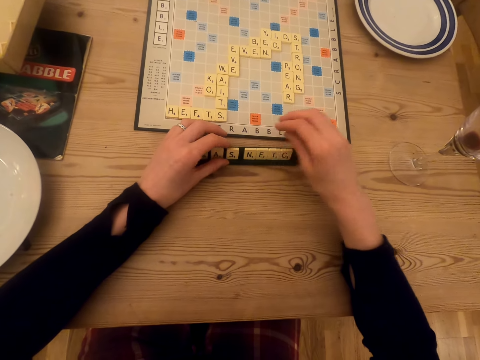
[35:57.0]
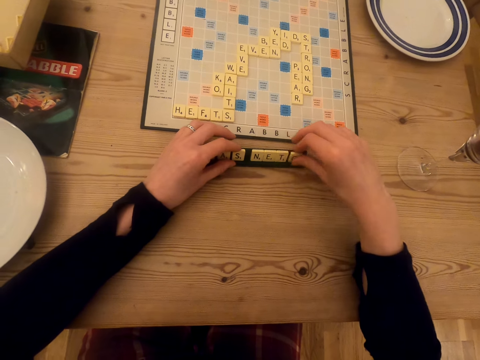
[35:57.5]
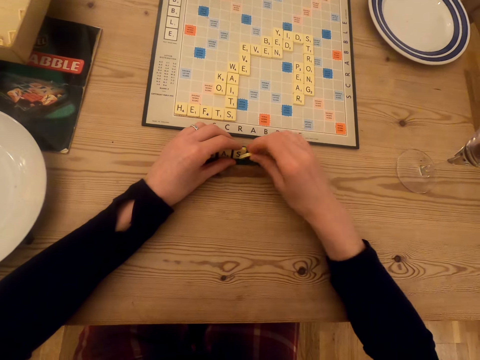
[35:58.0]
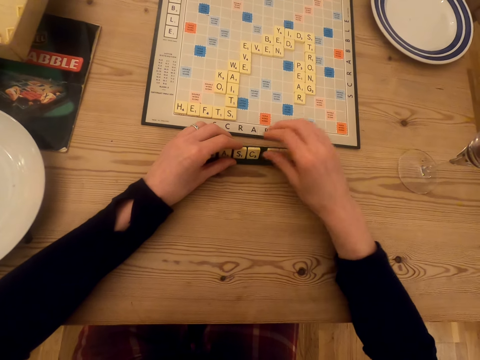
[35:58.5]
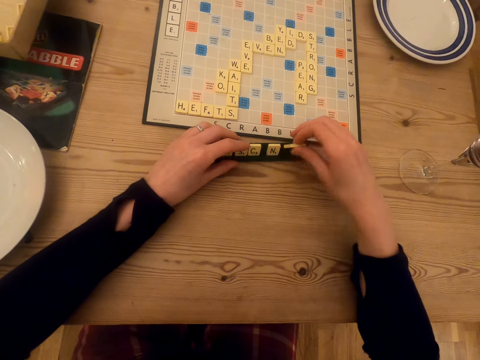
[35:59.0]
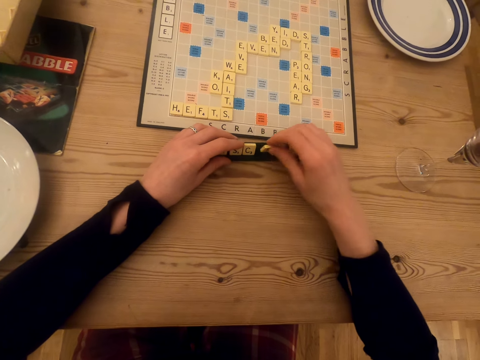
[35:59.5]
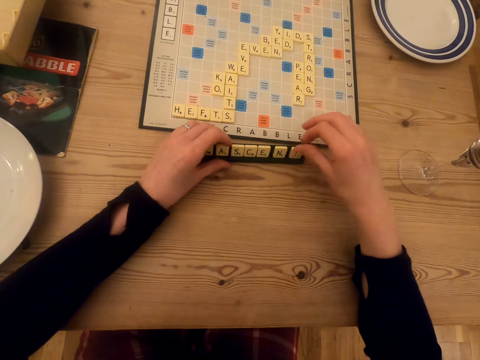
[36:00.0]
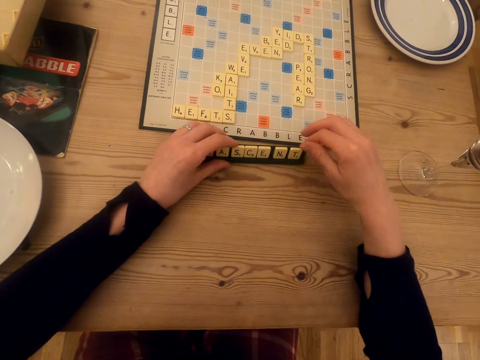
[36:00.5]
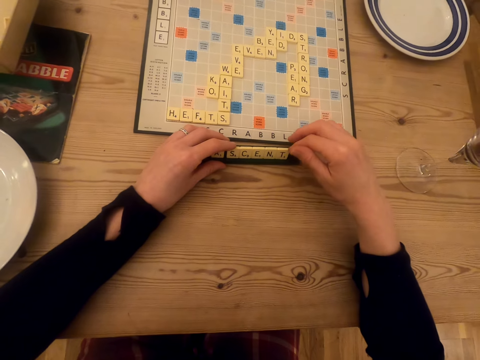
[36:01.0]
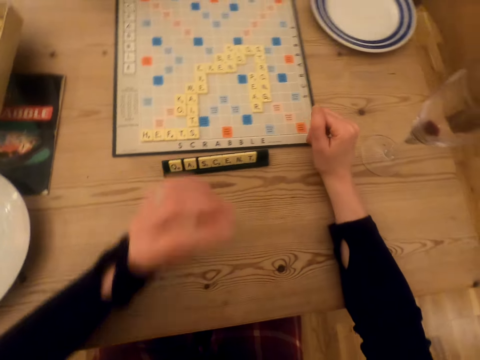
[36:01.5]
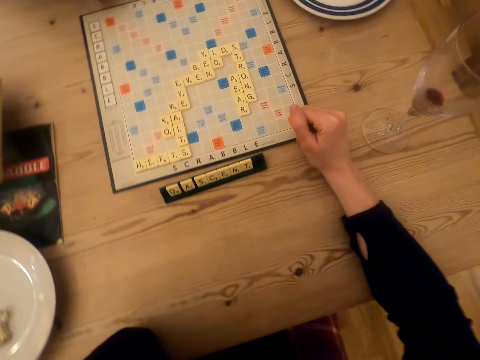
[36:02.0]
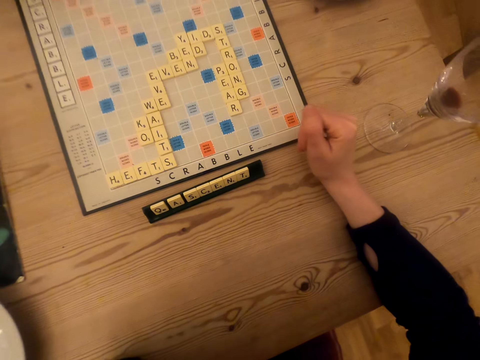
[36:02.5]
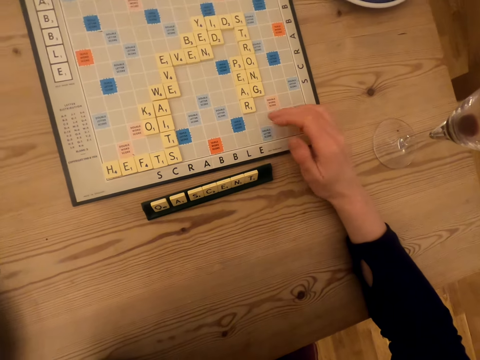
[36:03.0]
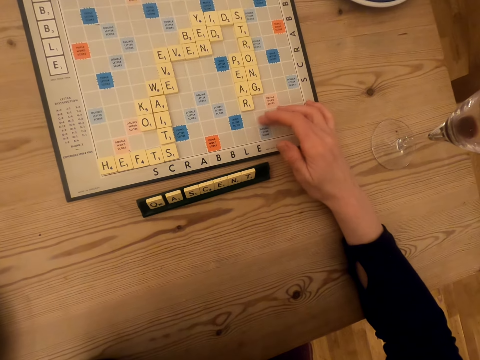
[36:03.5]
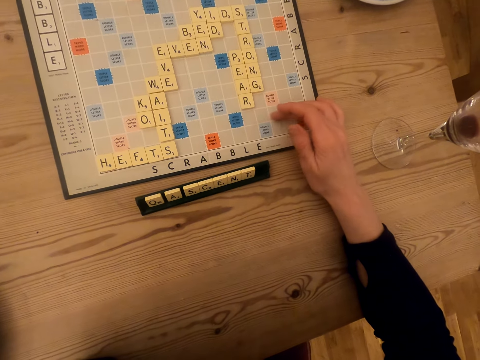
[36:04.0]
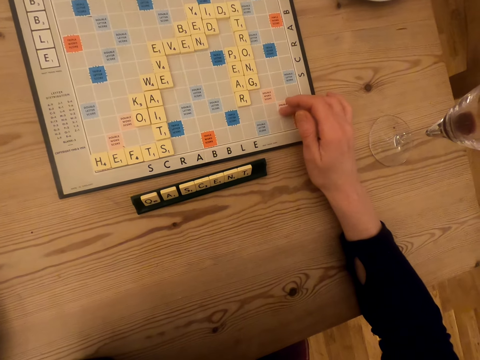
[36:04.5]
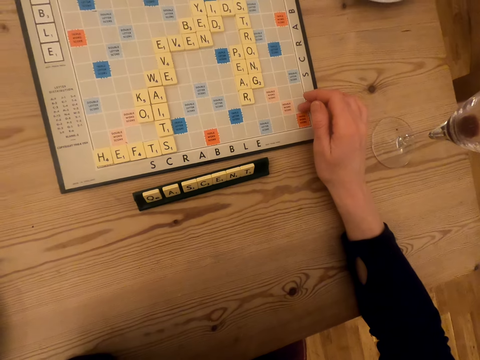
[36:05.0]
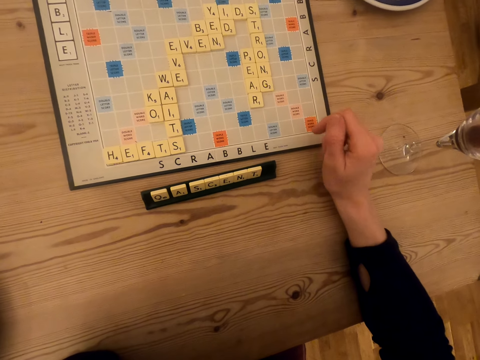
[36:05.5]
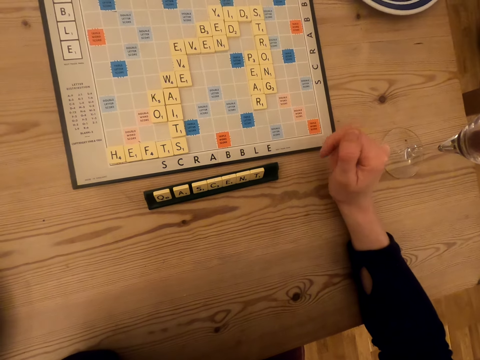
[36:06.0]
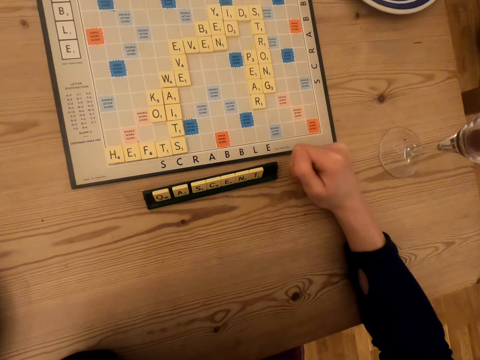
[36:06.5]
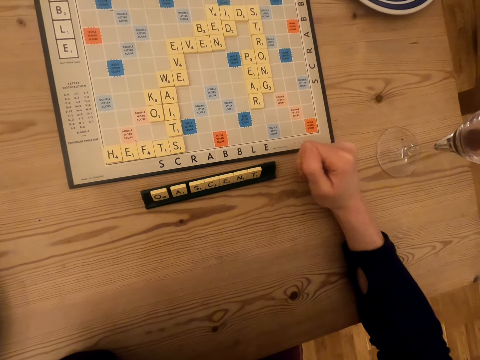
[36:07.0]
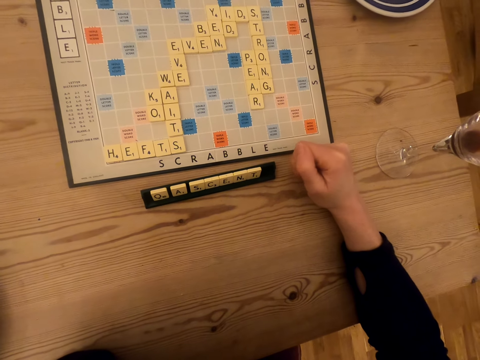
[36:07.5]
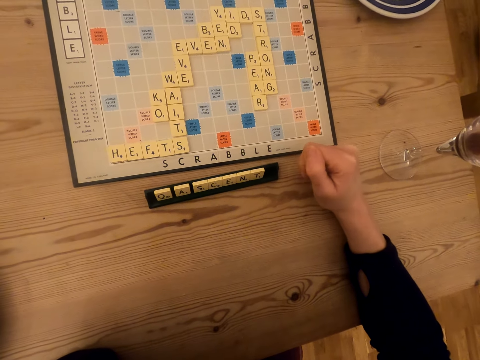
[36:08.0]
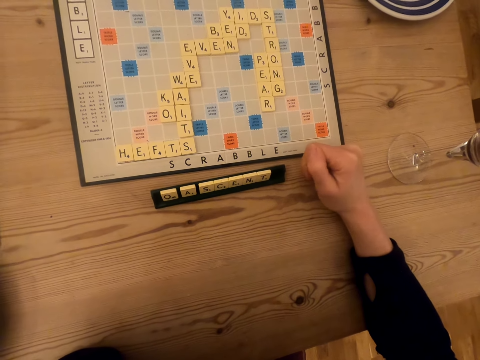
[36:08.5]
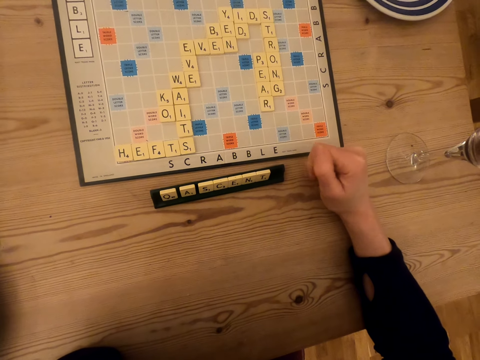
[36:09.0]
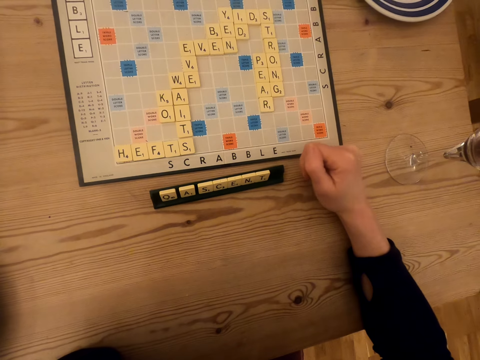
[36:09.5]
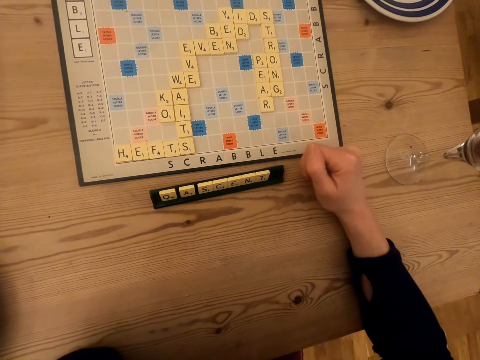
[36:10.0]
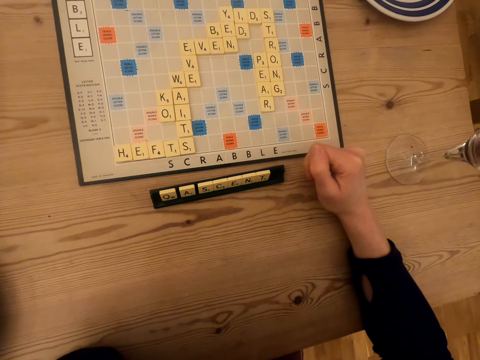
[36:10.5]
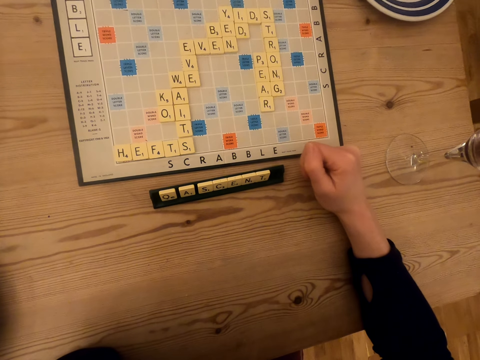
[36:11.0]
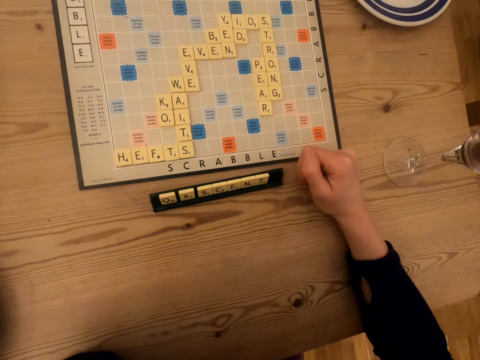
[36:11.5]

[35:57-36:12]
The camera wearer places the tile on the chalkboard tile place card holders. They play the scrabble game. They pick up the tile on the chalkboard tile place card holders. They place the tile on the chalkboard tile place card holders. They pick up the tile on the chalkboard tile place card holders. They place the tile on the chalkboard tile place card holders. They look at the scrabble board. They touch the scrabble board. They look at the scrabble board. They knock the table with a hand.

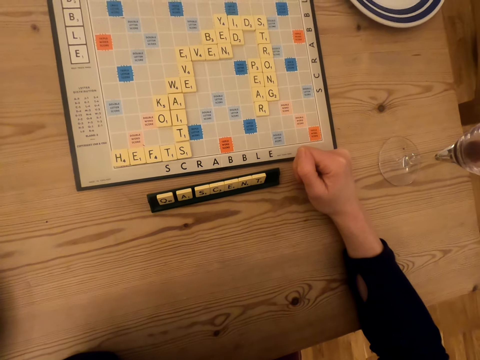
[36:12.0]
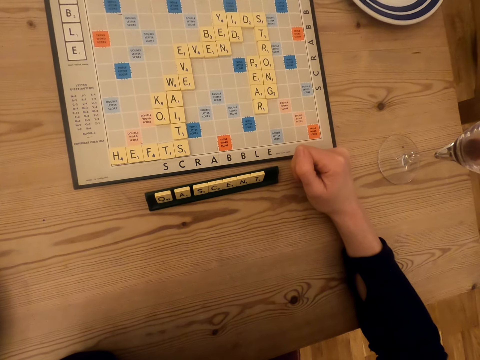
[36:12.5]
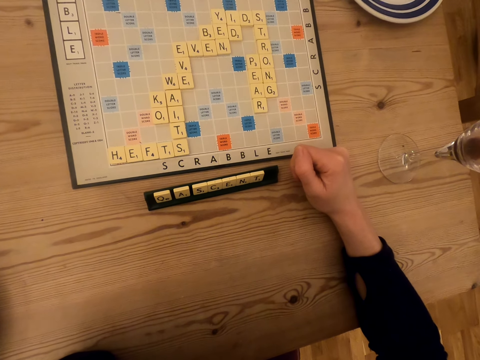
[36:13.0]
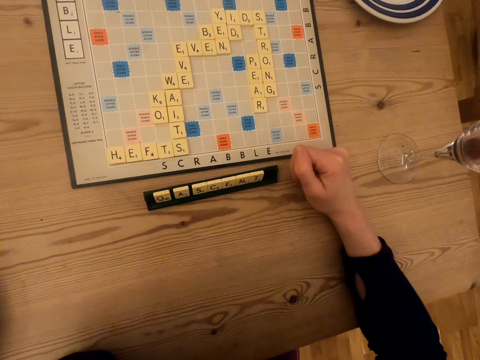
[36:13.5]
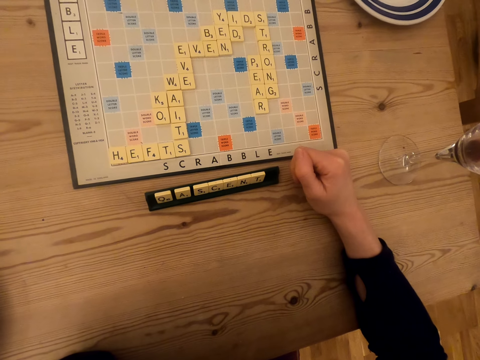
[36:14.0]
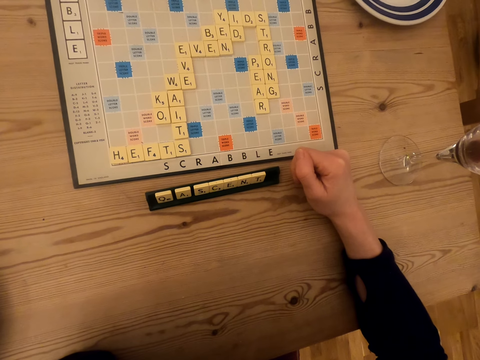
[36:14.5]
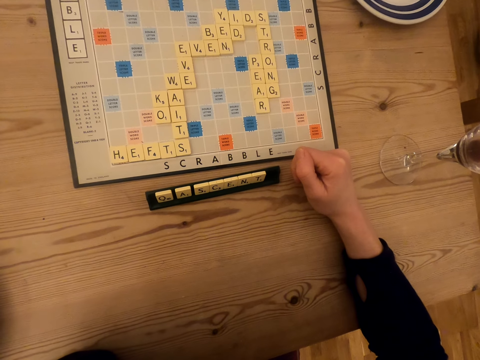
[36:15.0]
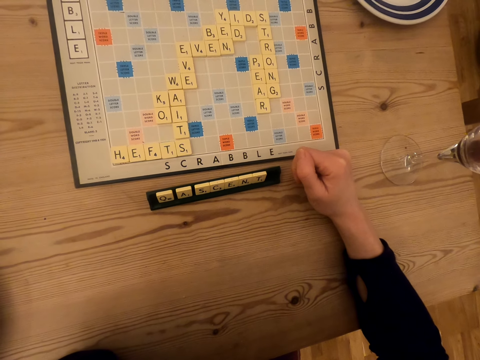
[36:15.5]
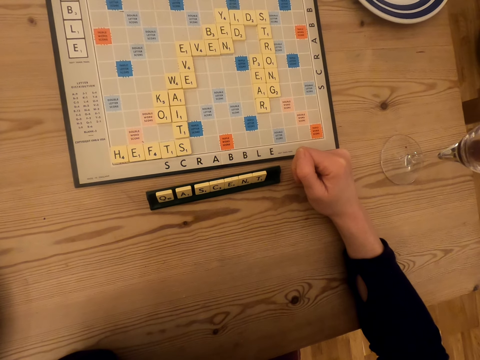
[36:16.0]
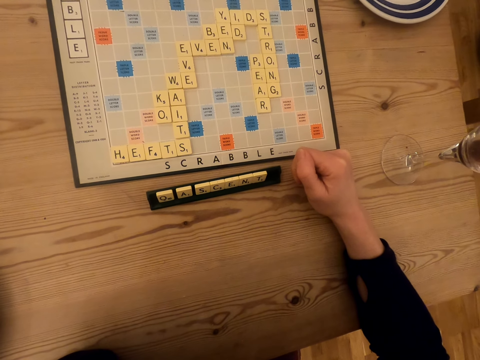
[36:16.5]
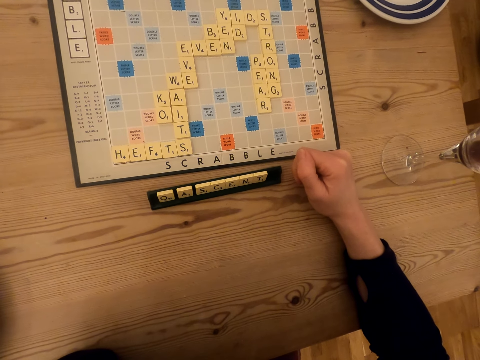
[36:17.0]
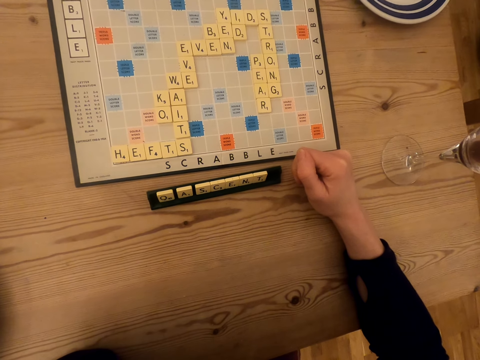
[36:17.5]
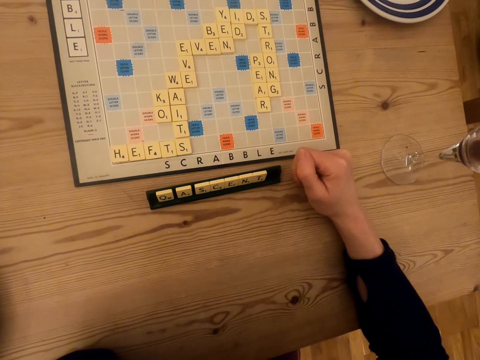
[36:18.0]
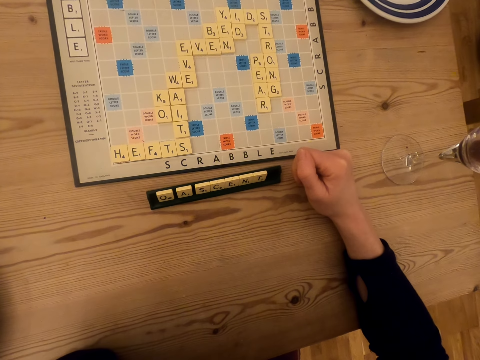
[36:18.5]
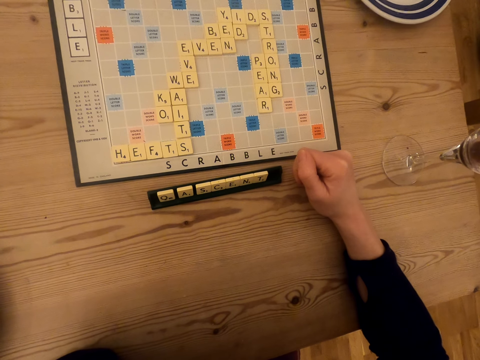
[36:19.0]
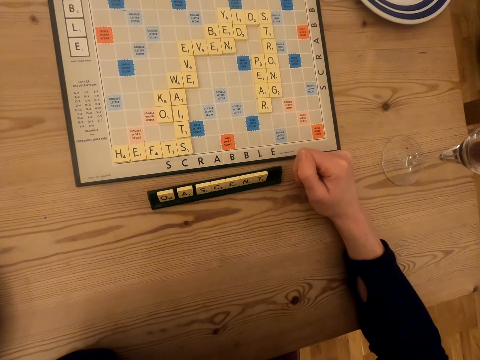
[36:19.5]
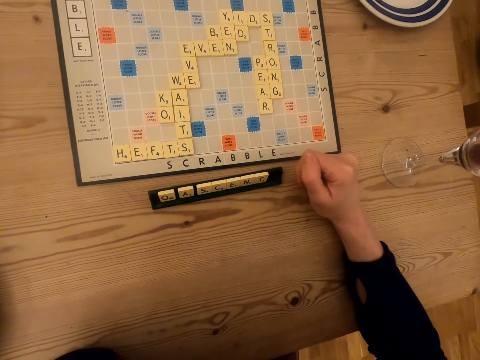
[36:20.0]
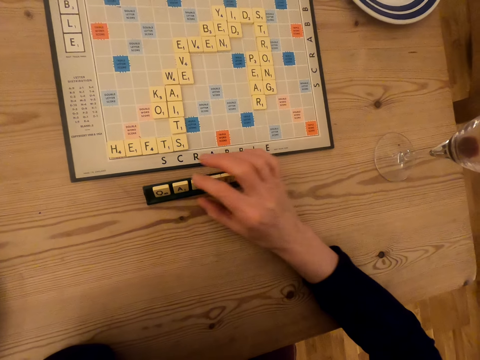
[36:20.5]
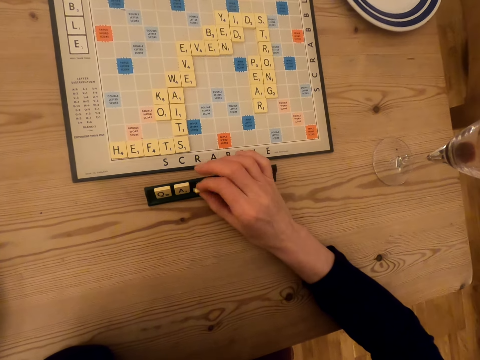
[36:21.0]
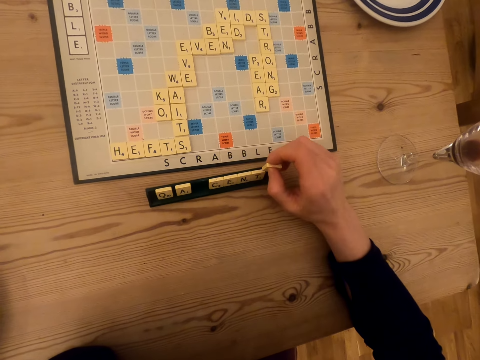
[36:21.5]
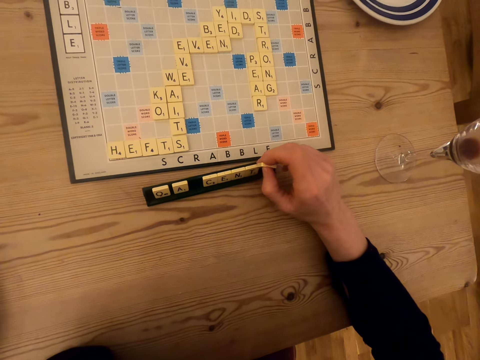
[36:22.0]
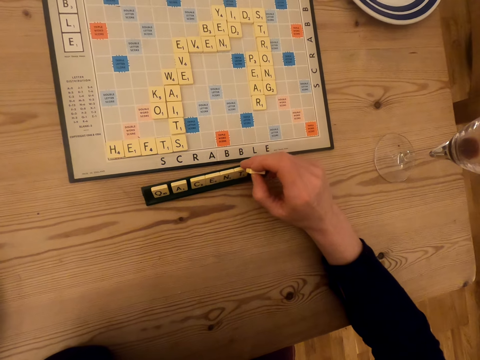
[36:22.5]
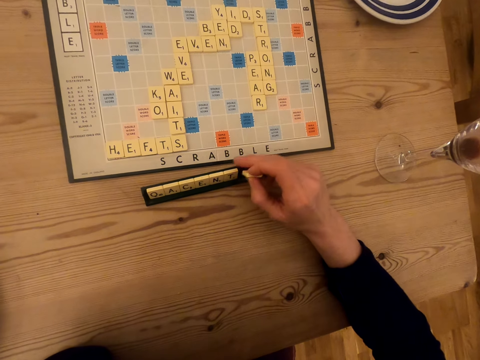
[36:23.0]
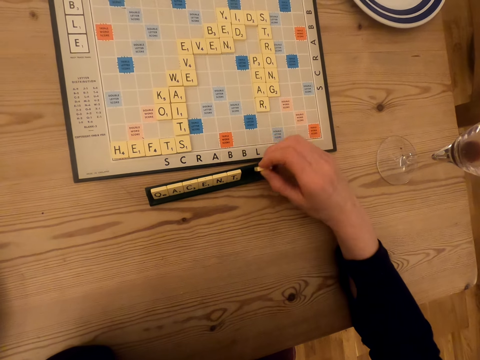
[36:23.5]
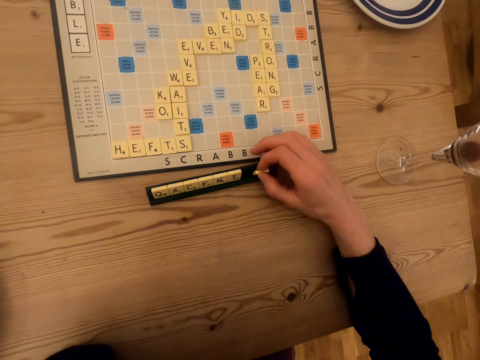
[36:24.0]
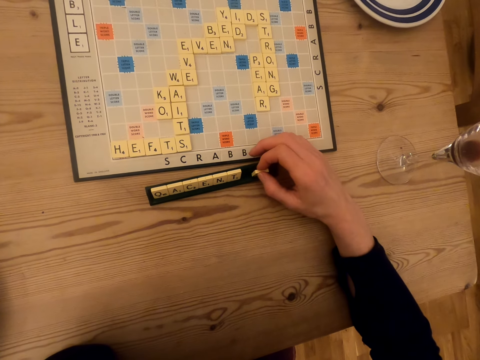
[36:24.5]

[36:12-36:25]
The camera wearer picks up the tile on the chalkboard tile place card holder. They play the scrabble game. They push the tile on the chalkboard tile place card holder.
